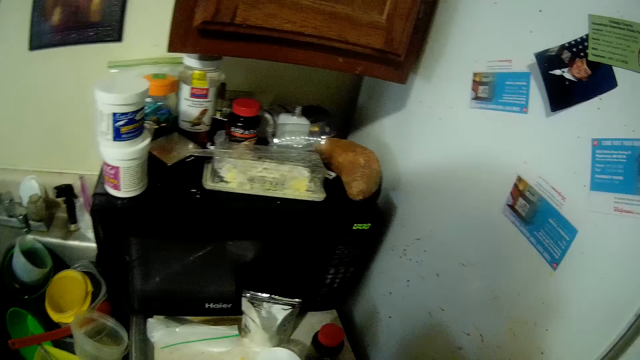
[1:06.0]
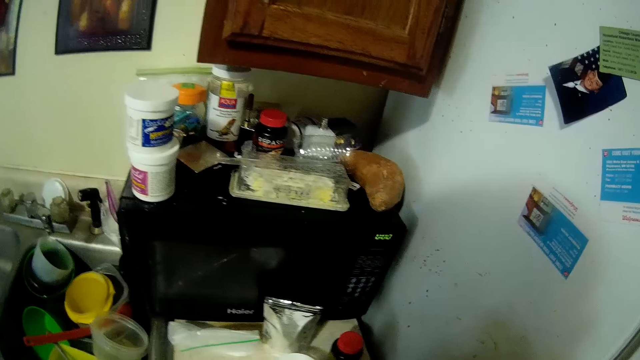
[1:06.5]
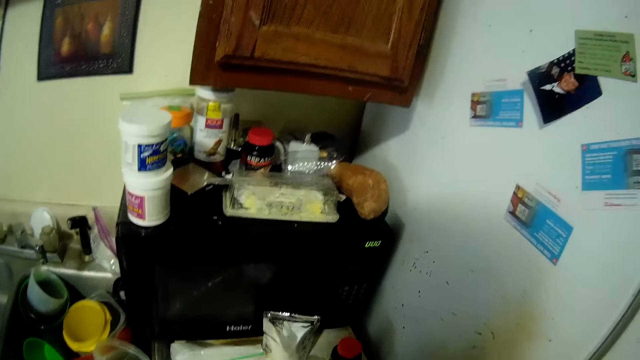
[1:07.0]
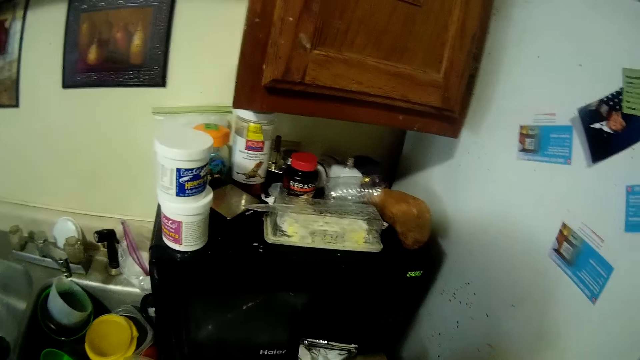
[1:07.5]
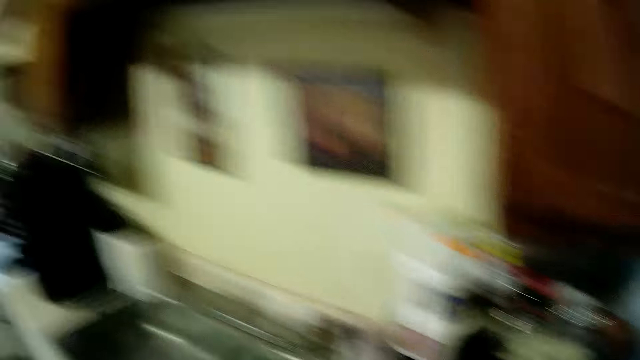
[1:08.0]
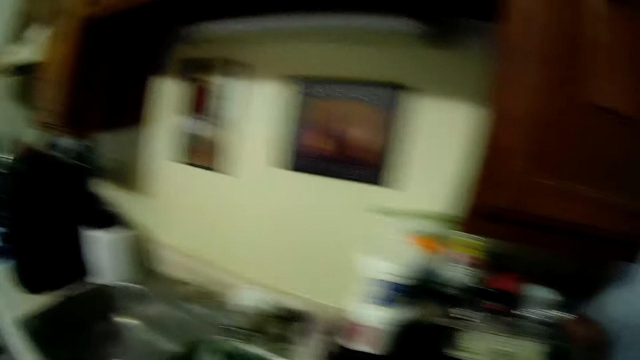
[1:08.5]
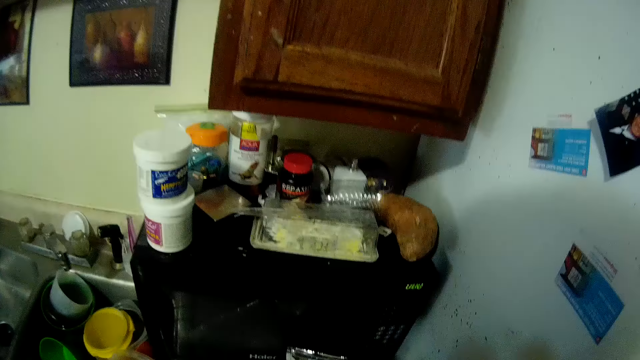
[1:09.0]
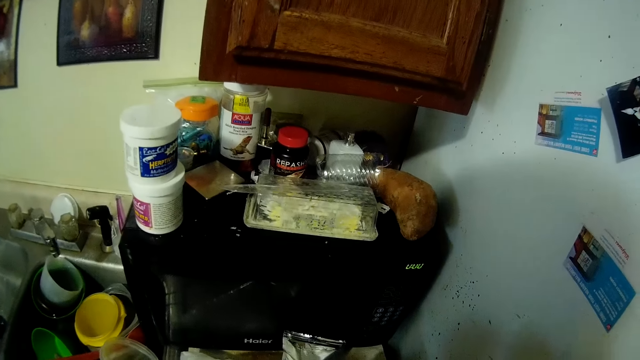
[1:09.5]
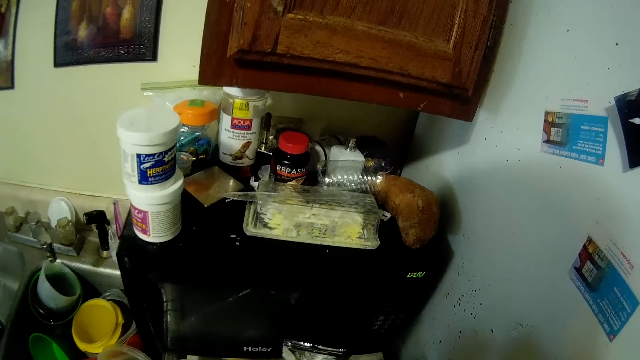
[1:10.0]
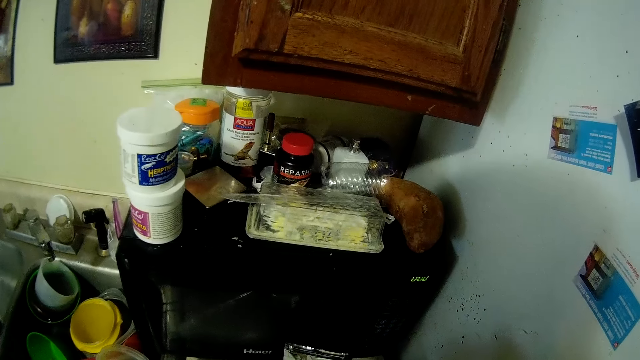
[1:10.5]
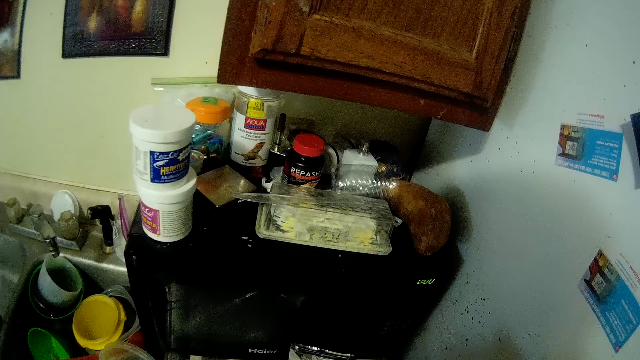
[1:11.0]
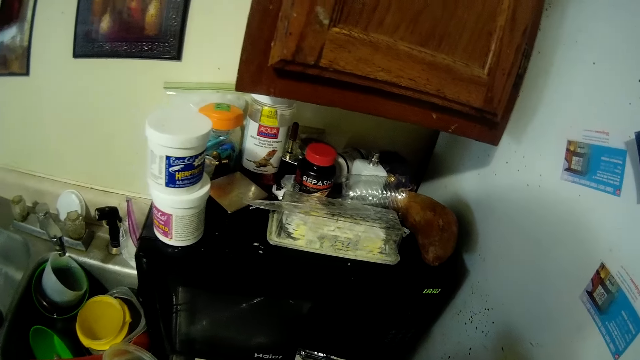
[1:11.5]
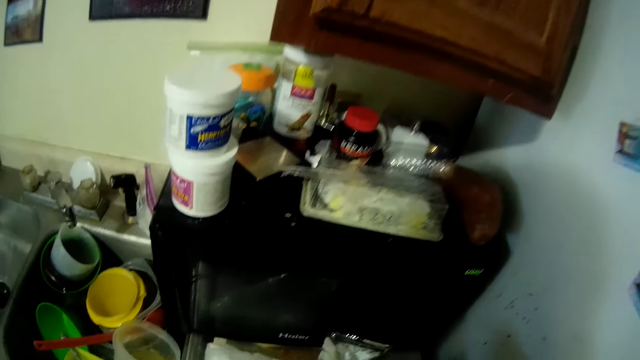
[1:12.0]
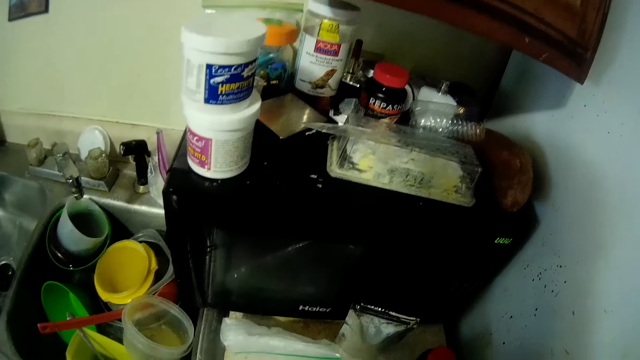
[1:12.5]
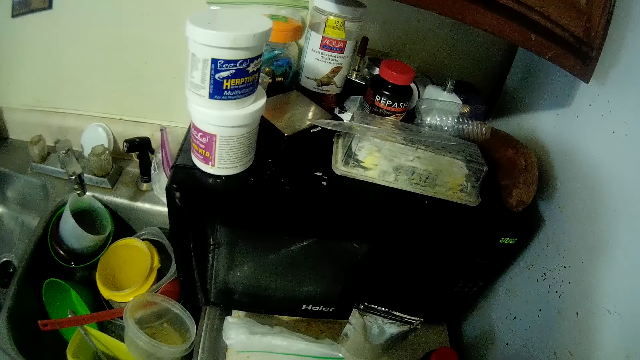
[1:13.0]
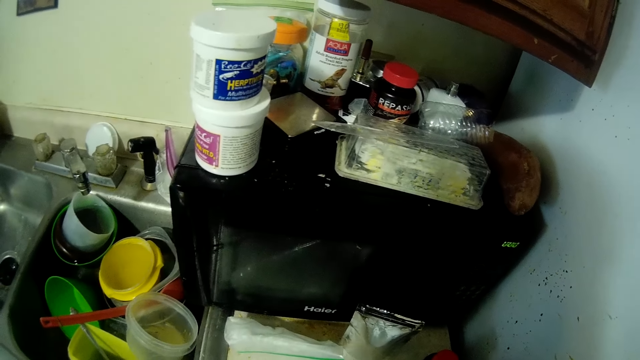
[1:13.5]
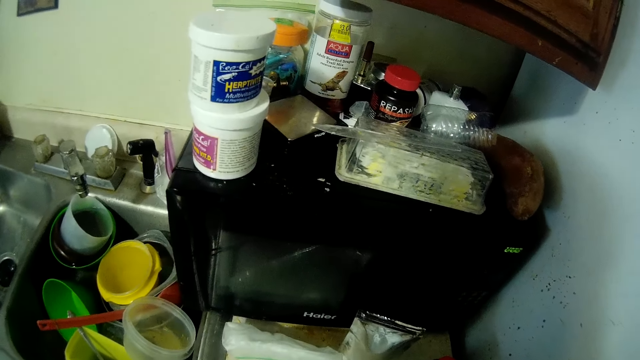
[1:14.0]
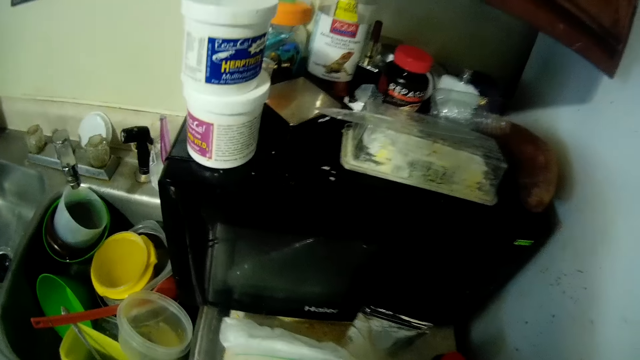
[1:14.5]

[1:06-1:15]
The camera wearer stands adjacent to the microwave.

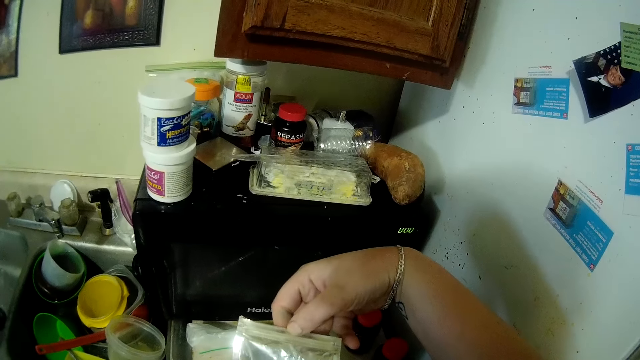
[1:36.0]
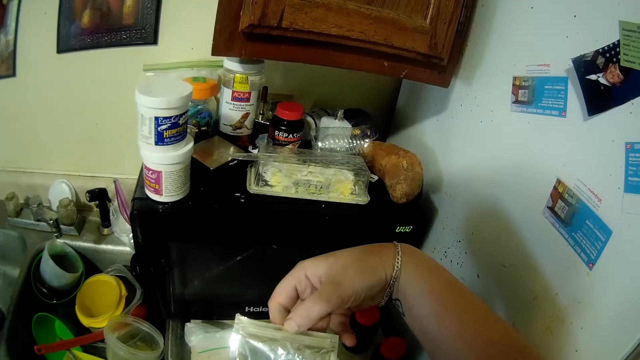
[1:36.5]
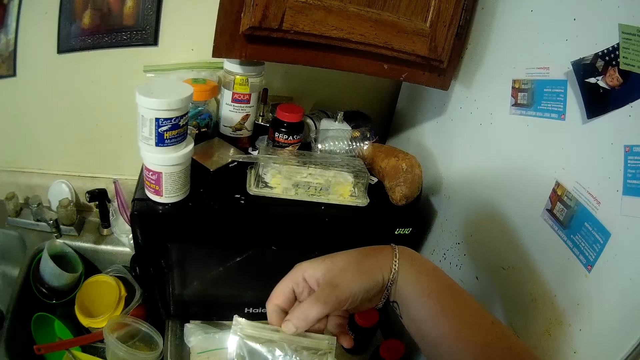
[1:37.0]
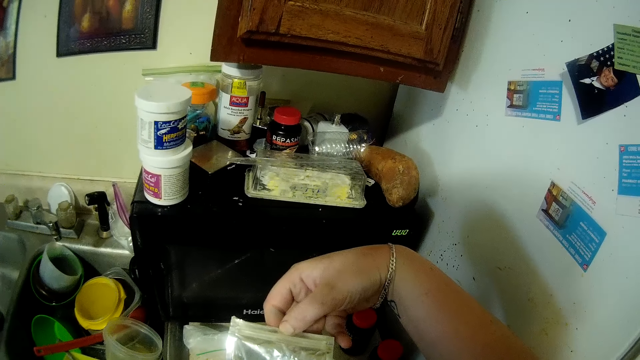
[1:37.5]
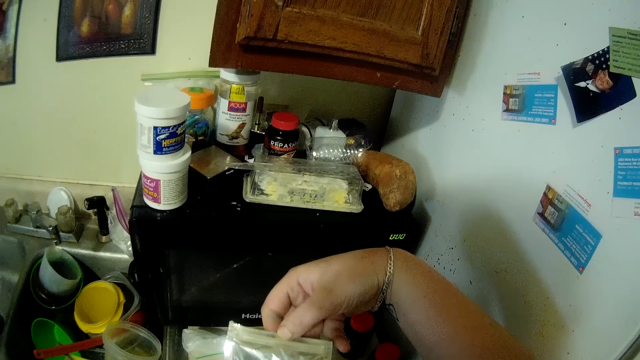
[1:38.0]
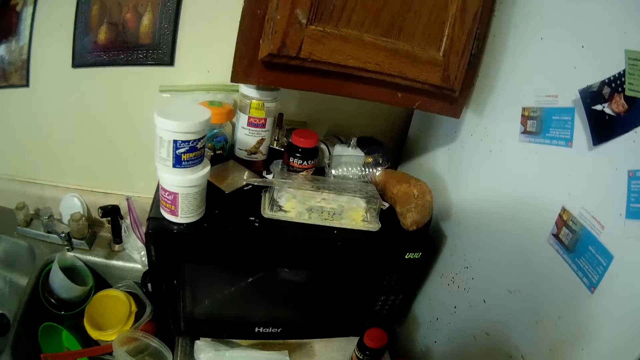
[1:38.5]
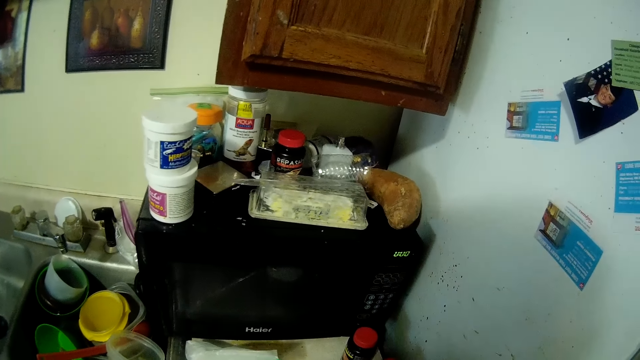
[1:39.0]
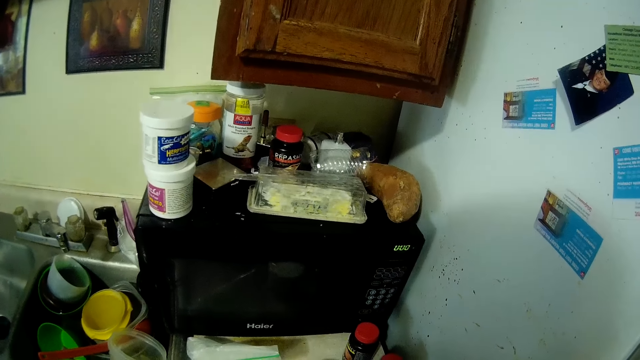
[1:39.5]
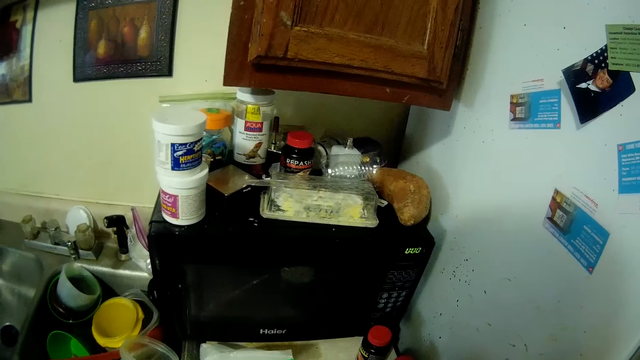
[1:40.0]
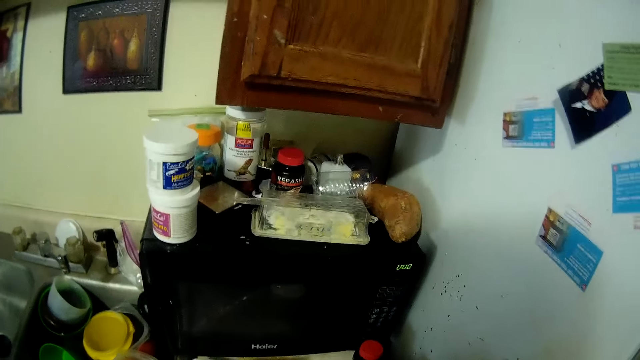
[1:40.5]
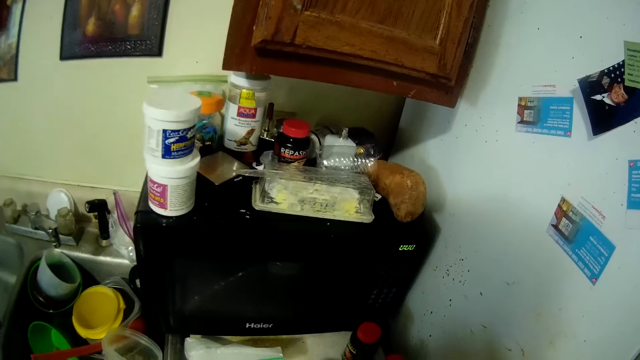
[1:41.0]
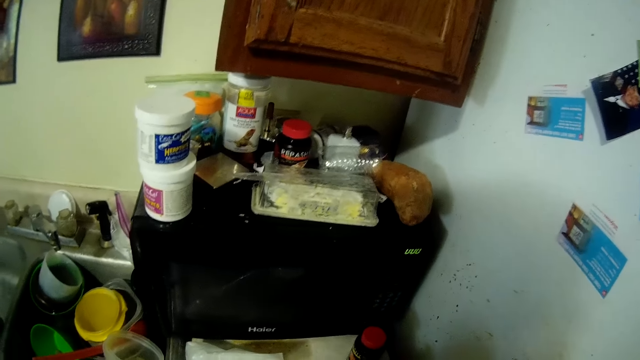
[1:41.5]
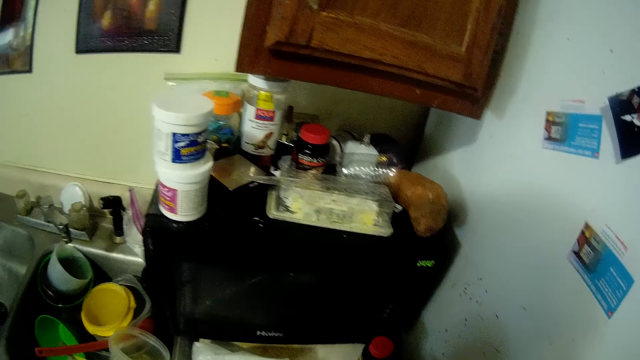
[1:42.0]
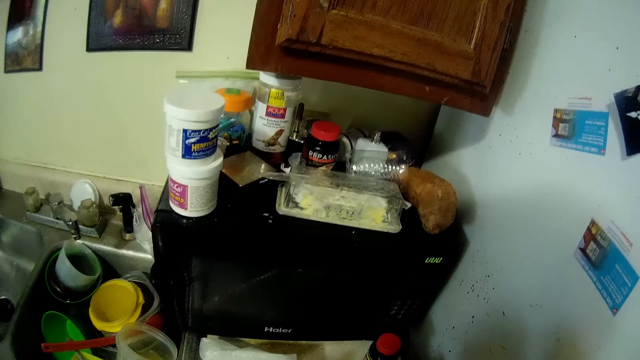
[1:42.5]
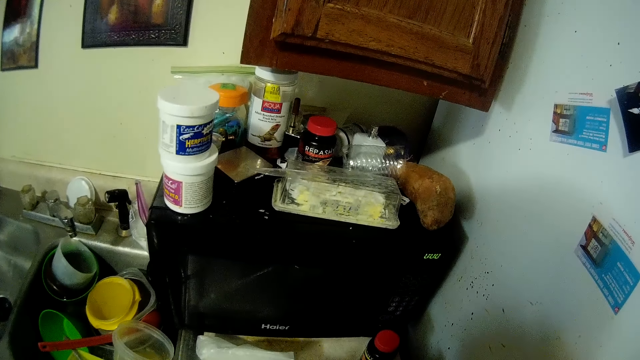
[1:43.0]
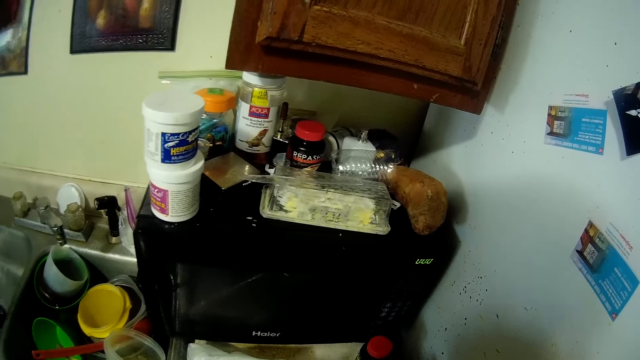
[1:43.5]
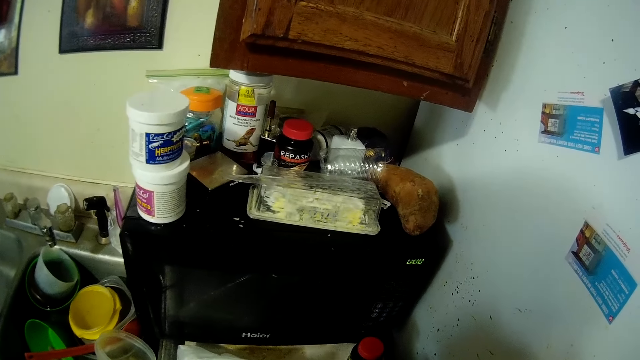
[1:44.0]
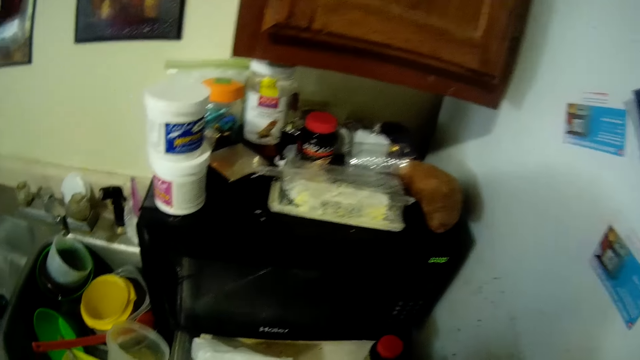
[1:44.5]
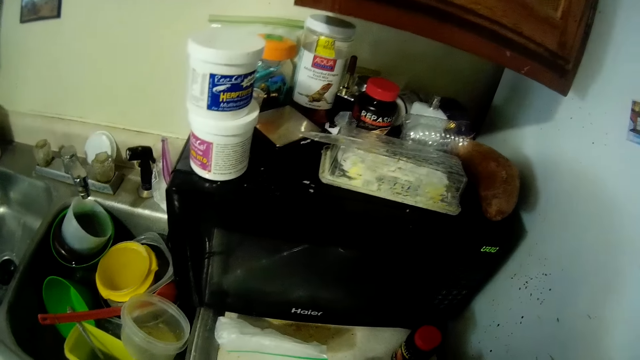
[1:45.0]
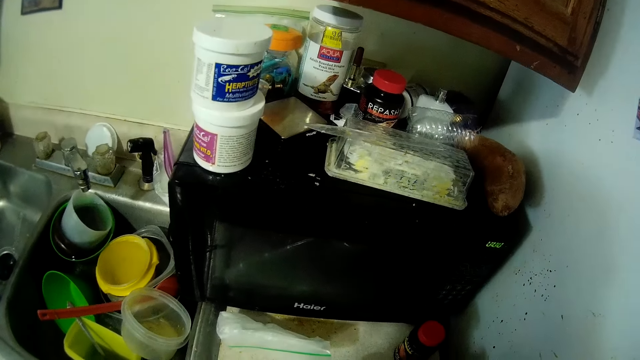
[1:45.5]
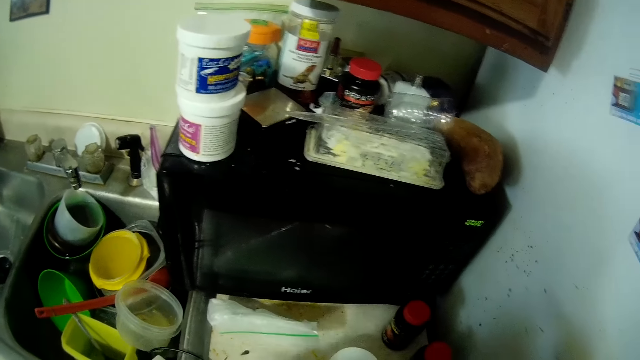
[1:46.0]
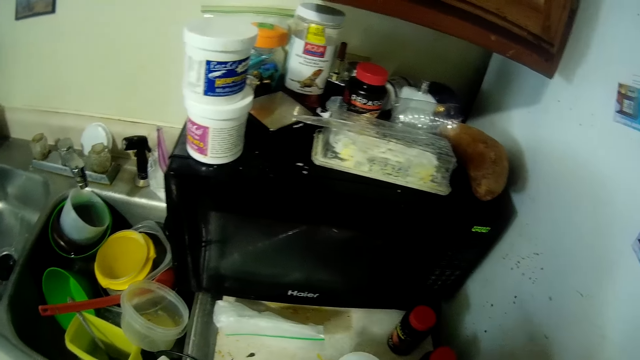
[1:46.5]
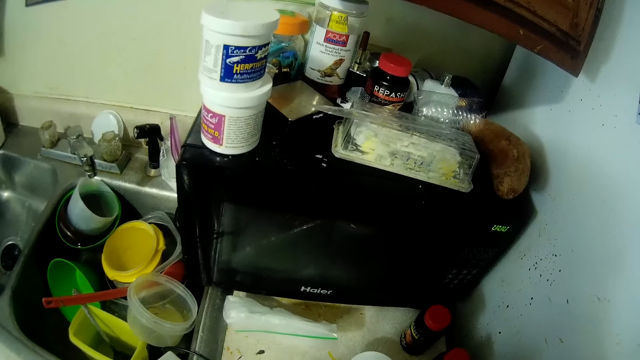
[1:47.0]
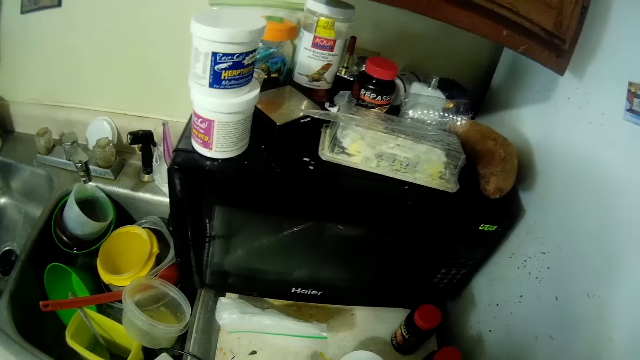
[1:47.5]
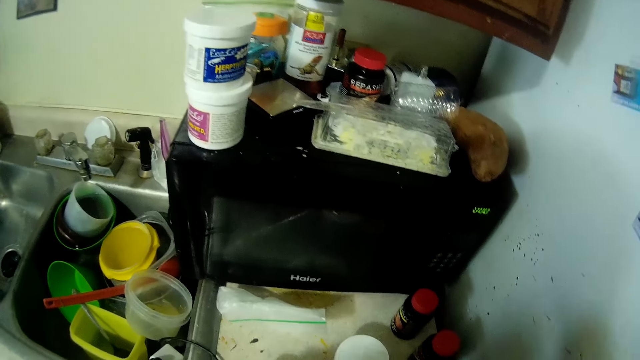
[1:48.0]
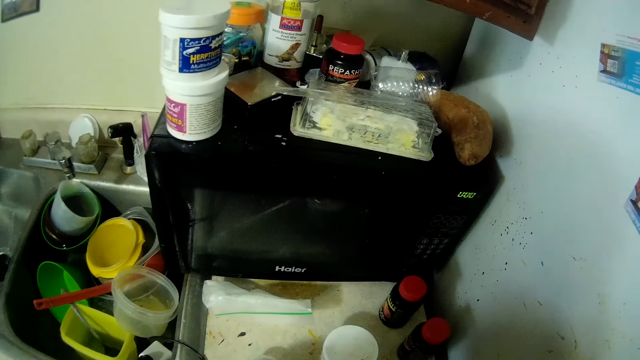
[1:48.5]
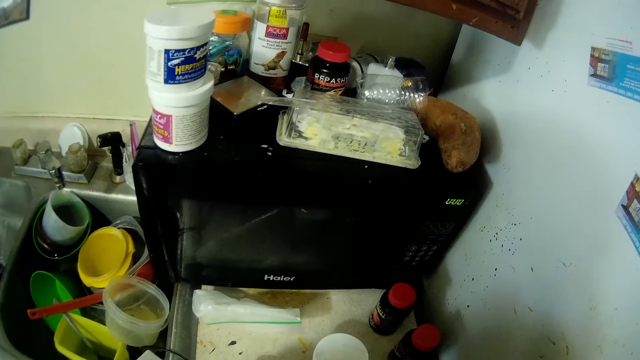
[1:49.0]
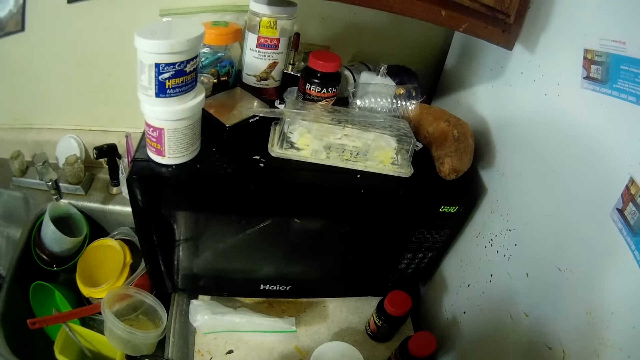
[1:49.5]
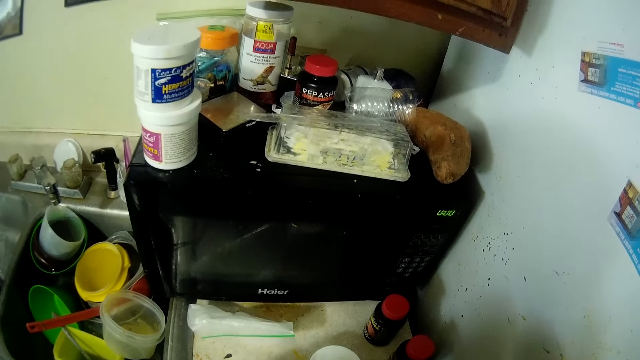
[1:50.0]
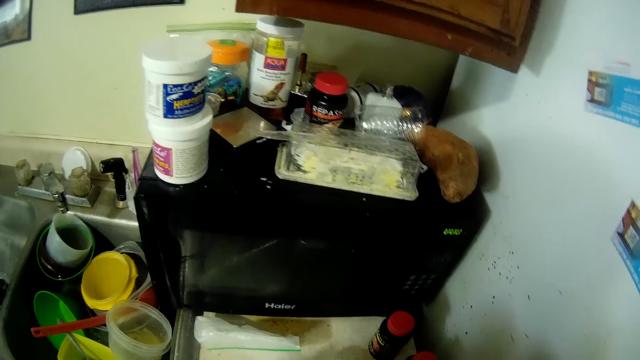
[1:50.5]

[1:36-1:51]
The camera wearer looks at the plastic bag.
